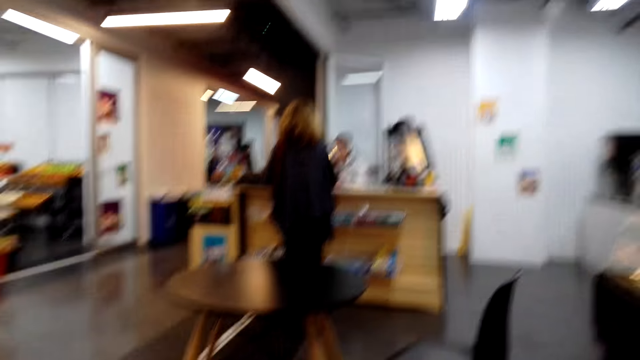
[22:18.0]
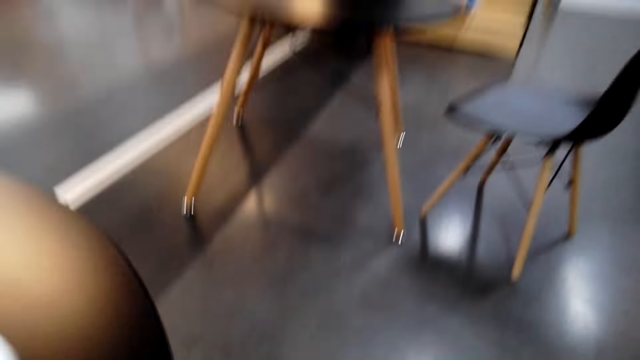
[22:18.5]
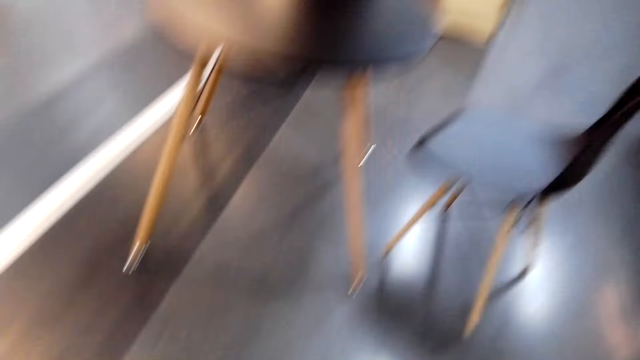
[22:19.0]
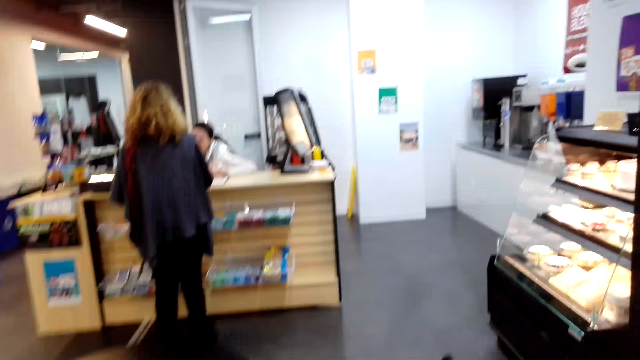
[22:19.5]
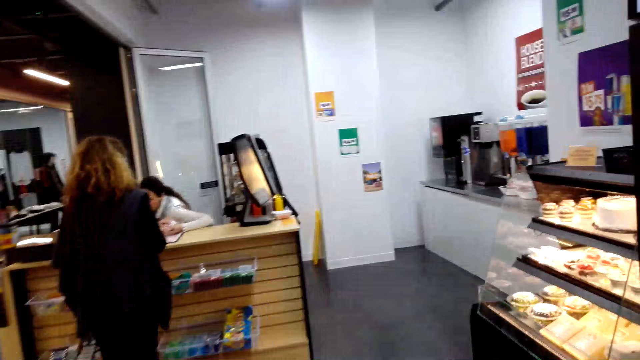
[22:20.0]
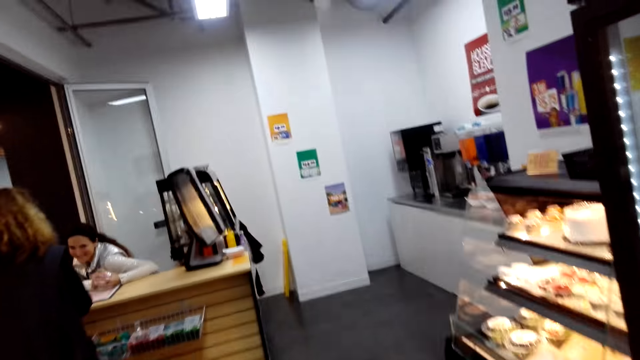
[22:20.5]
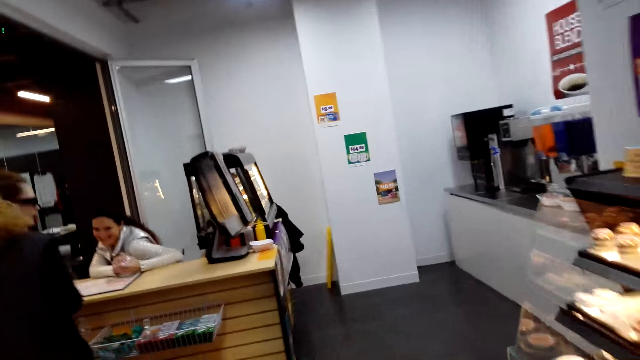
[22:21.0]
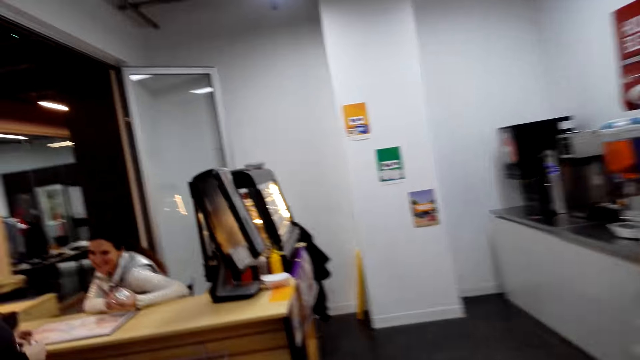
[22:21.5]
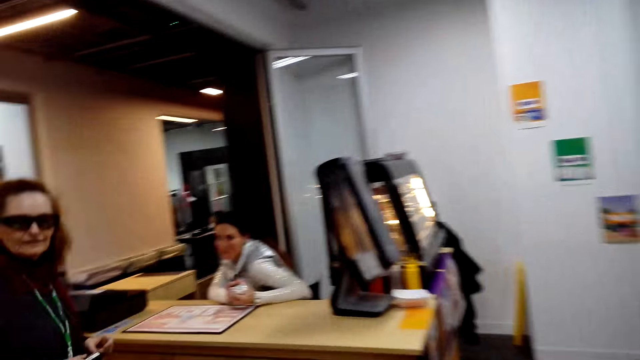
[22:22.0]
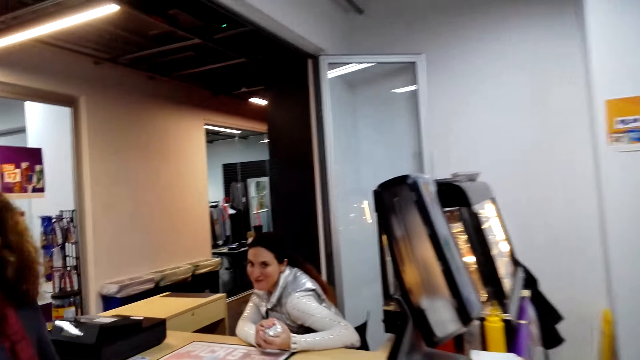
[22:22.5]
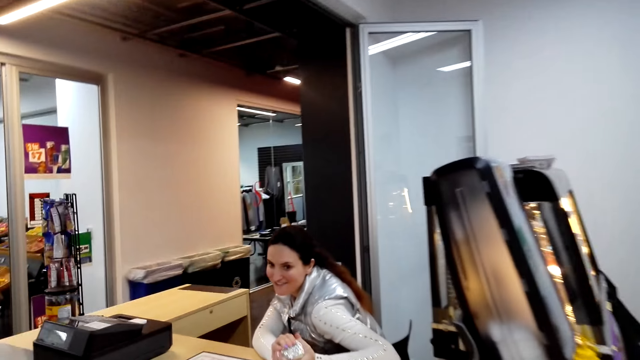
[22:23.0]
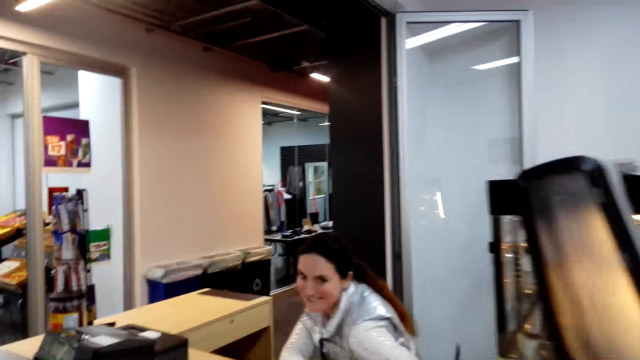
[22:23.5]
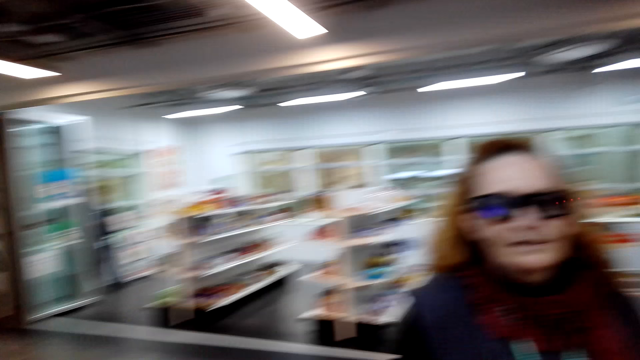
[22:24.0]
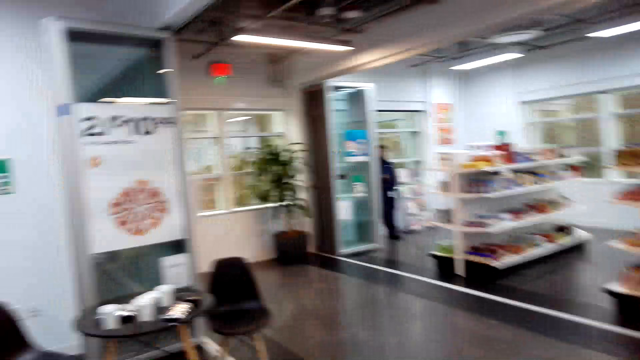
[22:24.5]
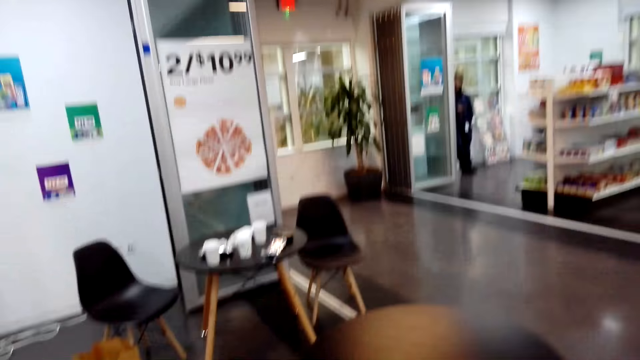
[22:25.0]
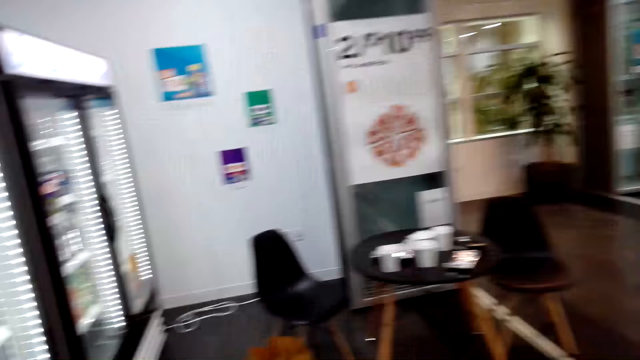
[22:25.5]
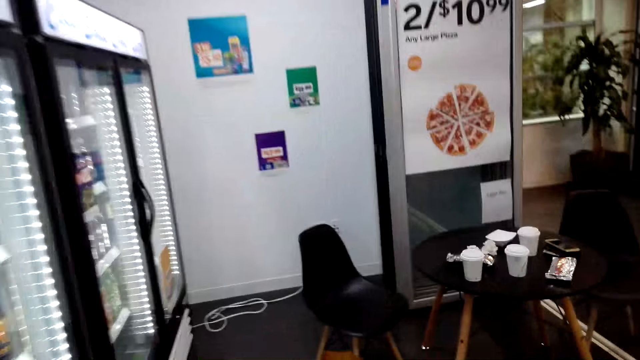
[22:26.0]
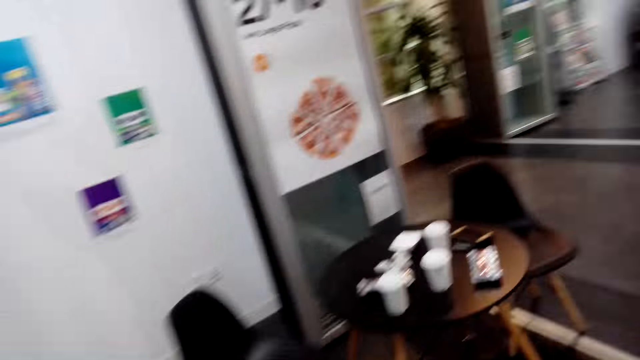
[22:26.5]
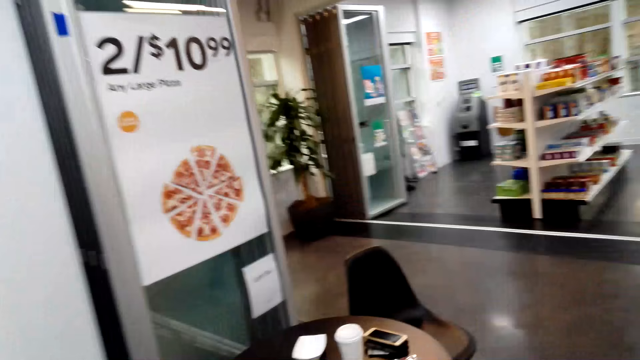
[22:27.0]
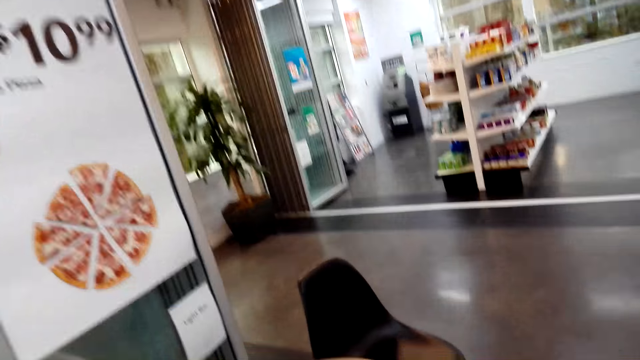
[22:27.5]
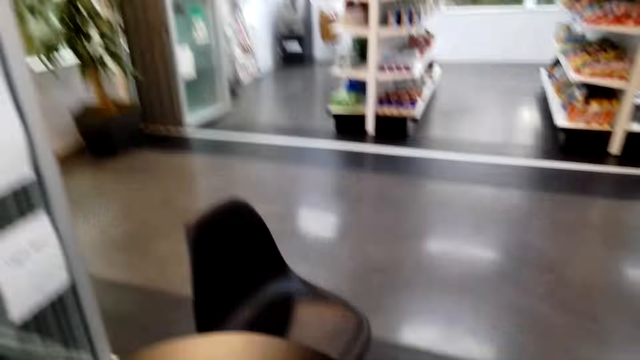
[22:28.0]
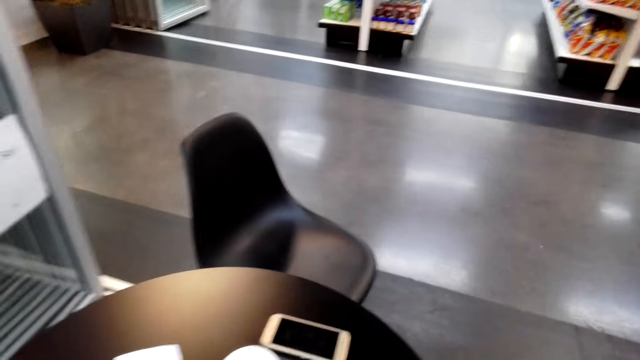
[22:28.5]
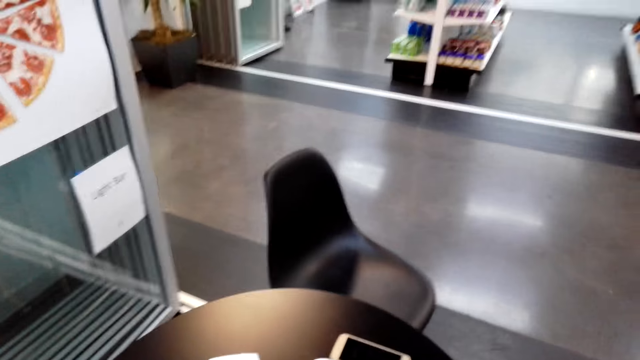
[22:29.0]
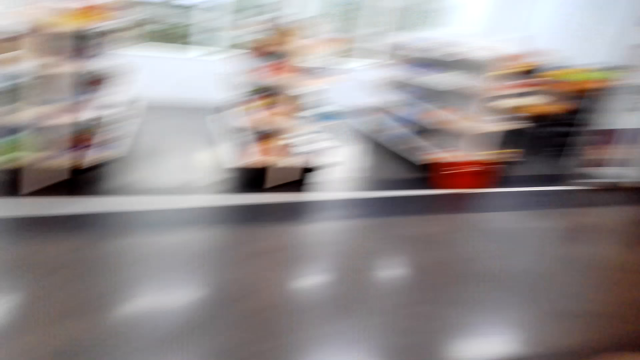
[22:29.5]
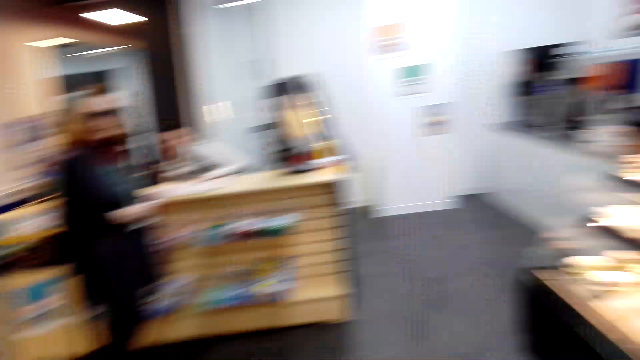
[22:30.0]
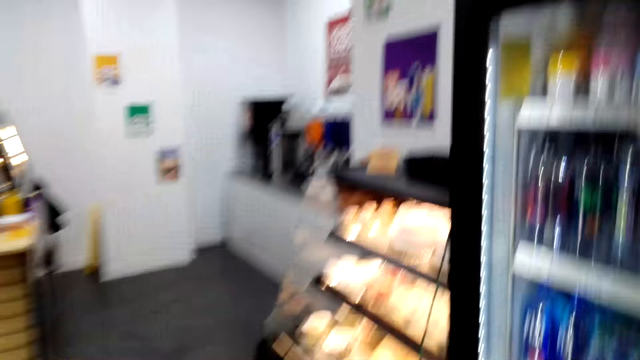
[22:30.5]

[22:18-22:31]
The camera wearer walks in the store. They move the camera around. A woman converses with another woman. The camera wearer converses with the other woman. They move around the room.

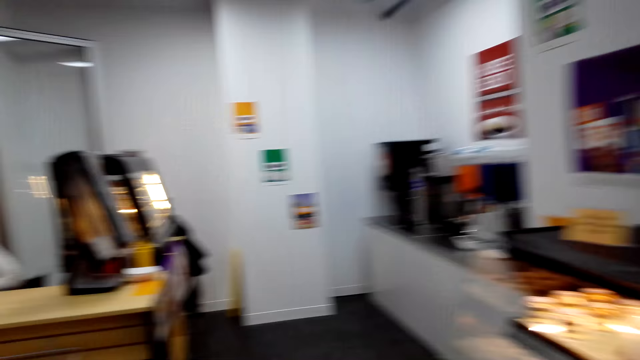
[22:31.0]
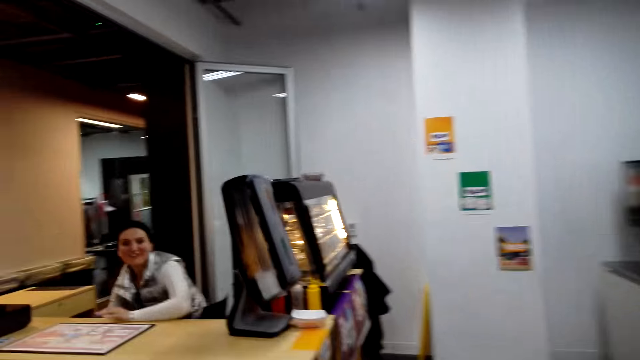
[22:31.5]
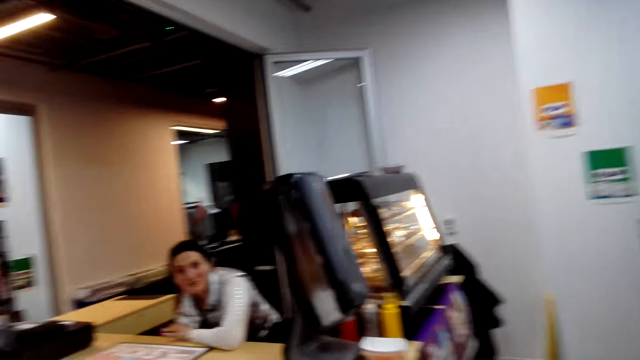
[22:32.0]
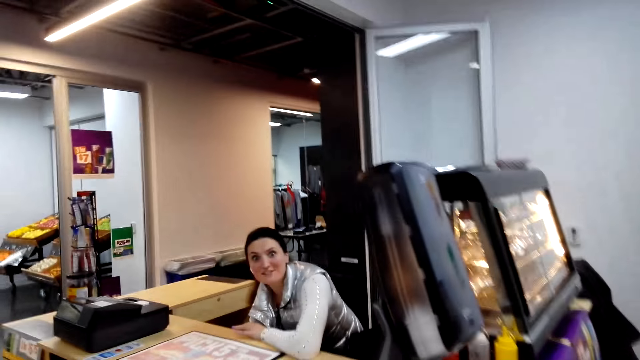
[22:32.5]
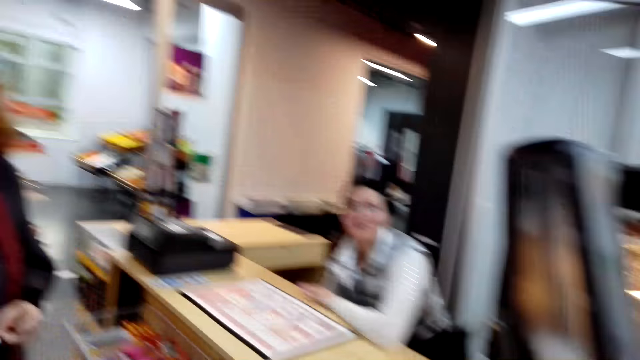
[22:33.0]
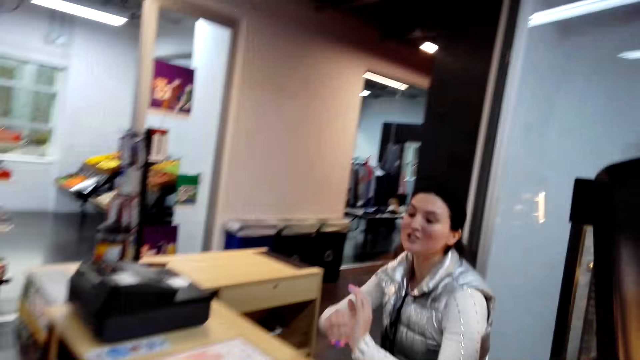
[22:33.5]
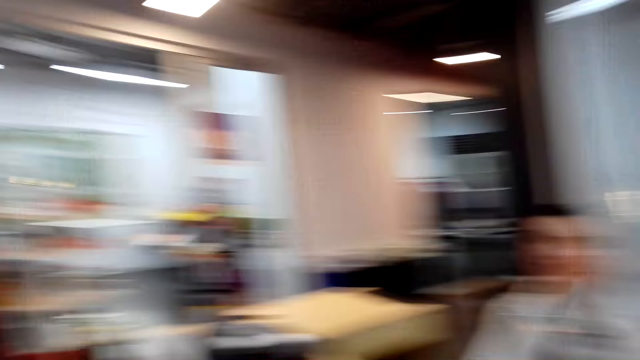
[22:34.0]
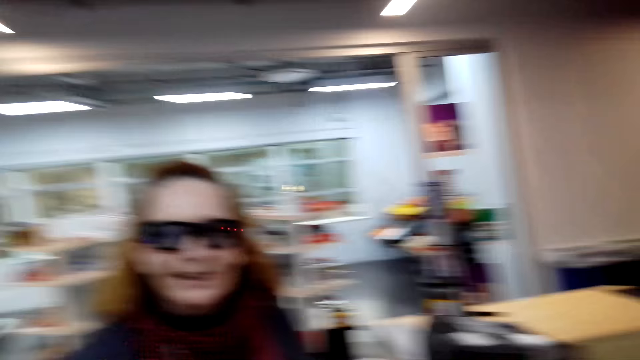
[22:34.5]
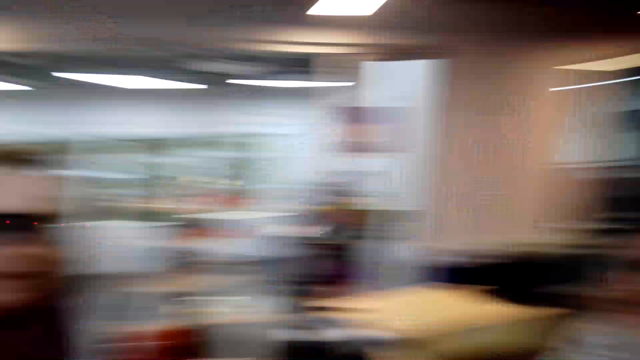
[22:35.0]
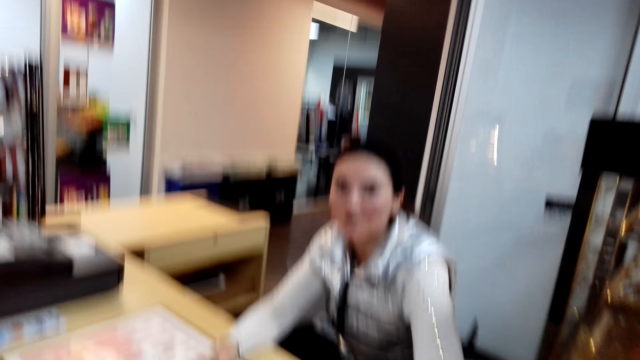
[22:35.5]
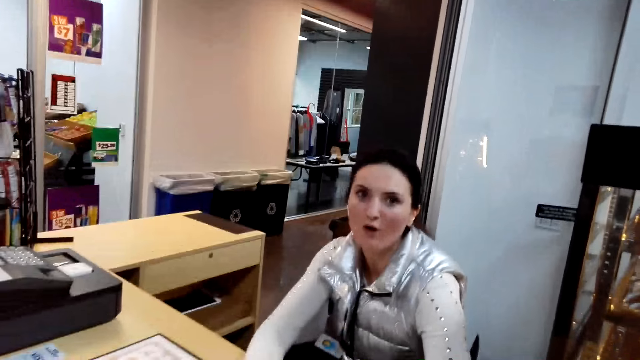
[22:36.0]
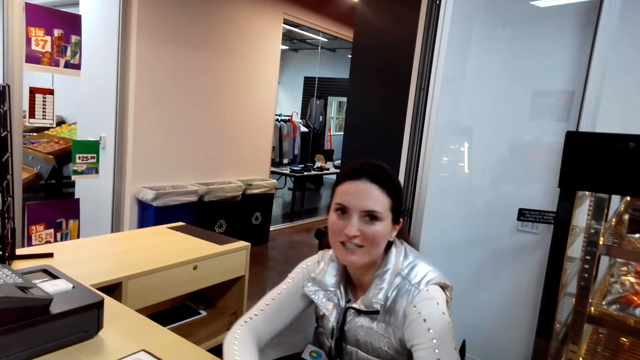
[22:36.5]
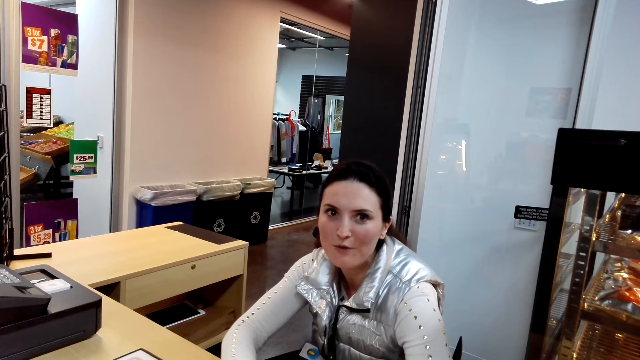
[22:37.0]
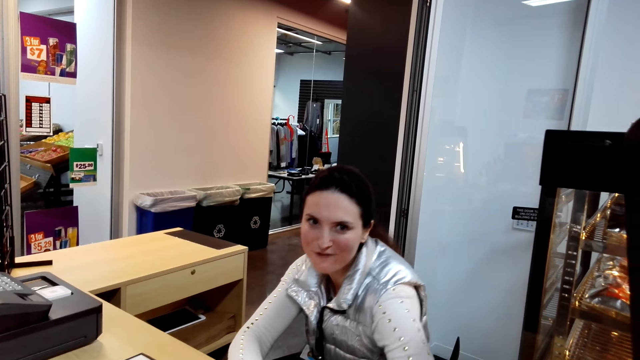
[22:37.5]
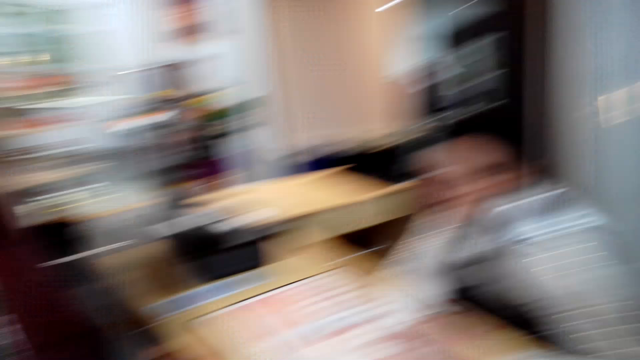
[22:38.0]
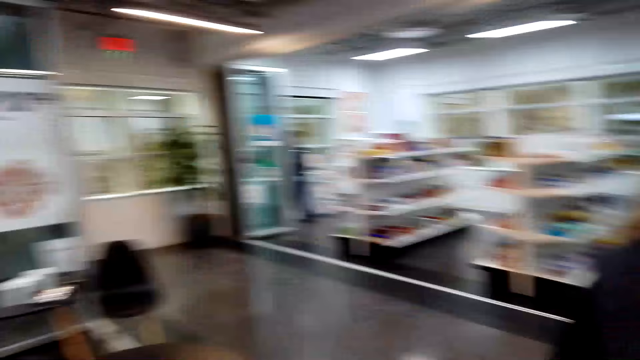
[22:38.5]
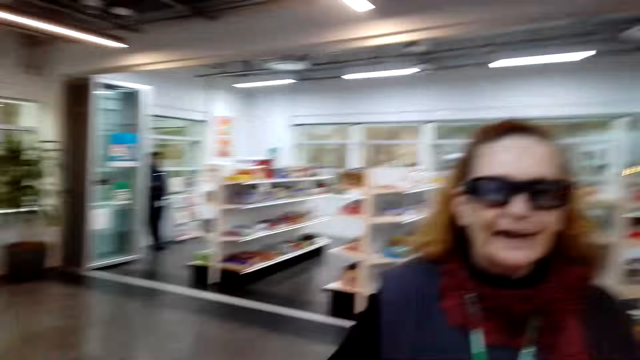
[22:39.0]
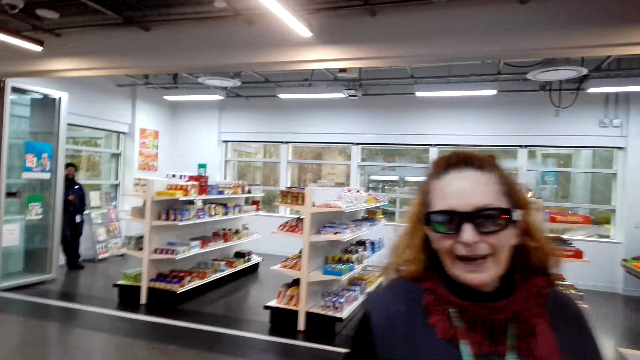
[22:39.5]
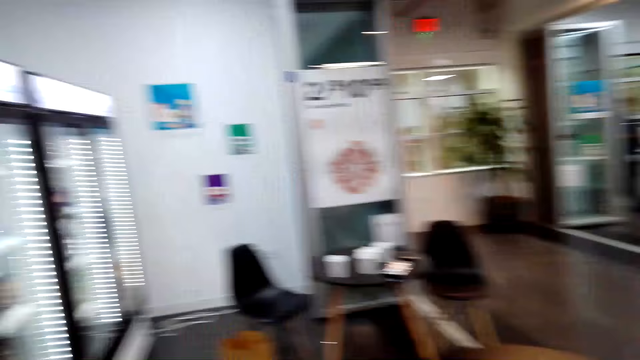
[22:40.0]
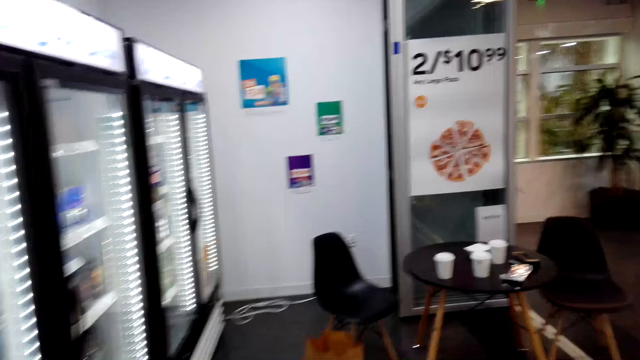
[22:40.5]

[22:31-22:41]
A woman converses with another woman.
